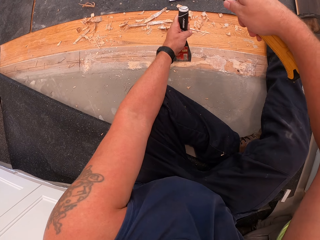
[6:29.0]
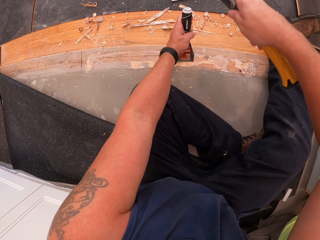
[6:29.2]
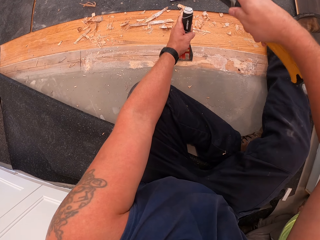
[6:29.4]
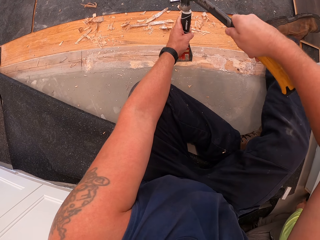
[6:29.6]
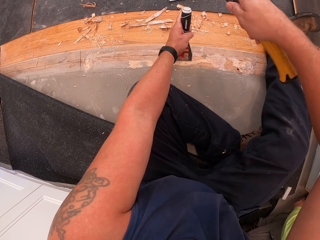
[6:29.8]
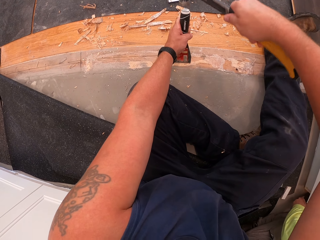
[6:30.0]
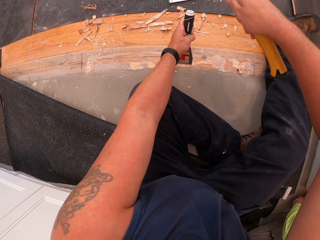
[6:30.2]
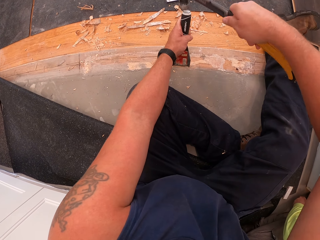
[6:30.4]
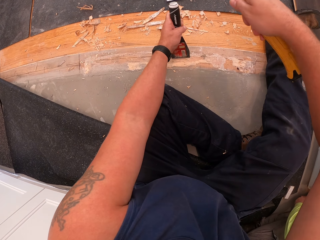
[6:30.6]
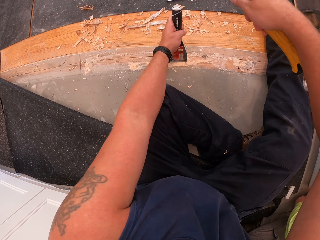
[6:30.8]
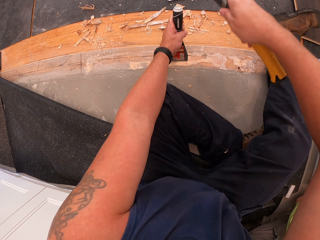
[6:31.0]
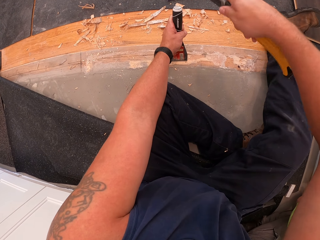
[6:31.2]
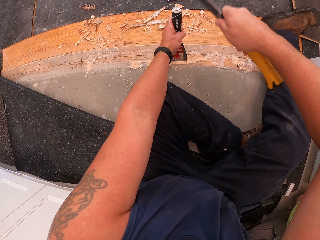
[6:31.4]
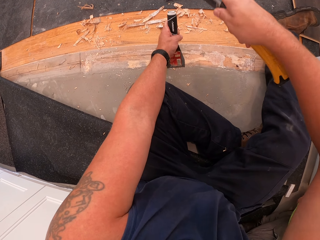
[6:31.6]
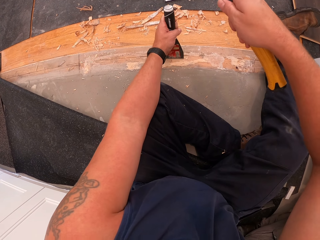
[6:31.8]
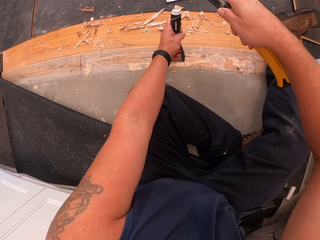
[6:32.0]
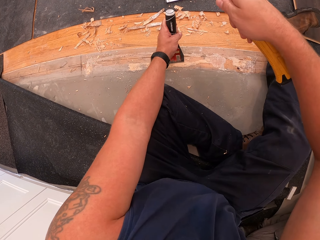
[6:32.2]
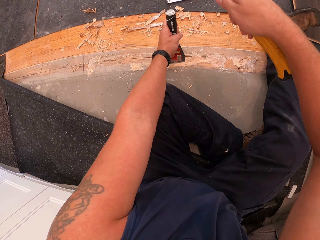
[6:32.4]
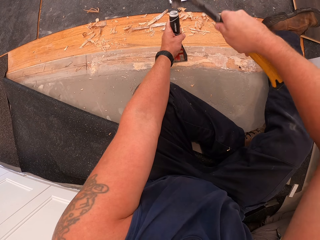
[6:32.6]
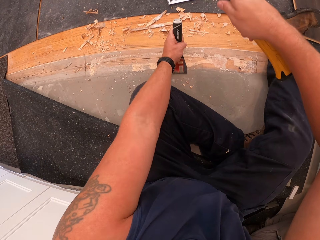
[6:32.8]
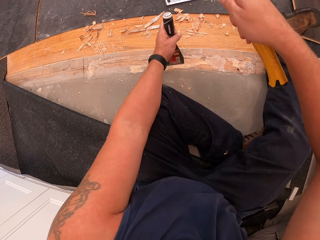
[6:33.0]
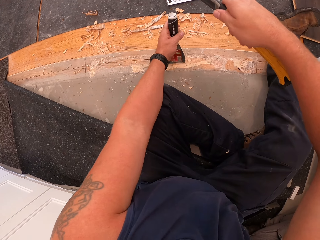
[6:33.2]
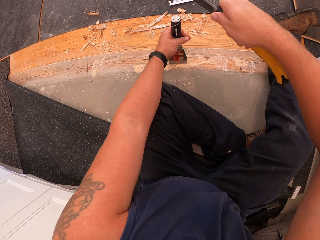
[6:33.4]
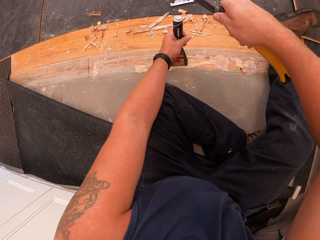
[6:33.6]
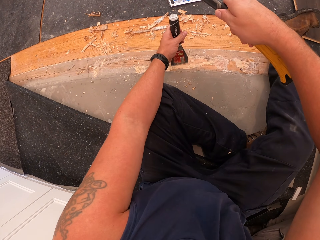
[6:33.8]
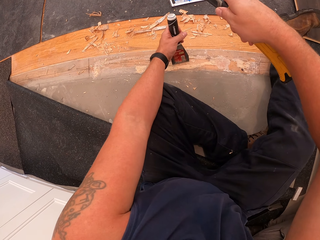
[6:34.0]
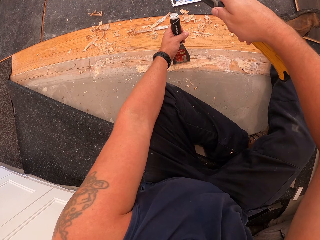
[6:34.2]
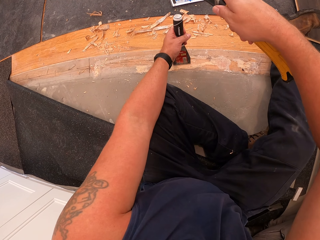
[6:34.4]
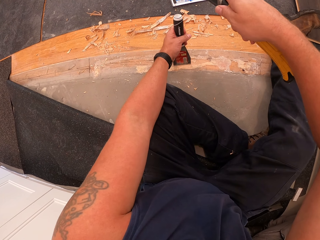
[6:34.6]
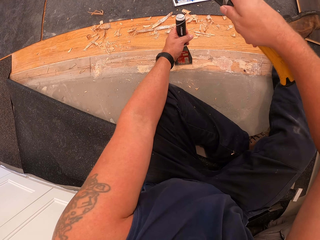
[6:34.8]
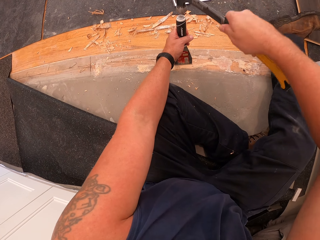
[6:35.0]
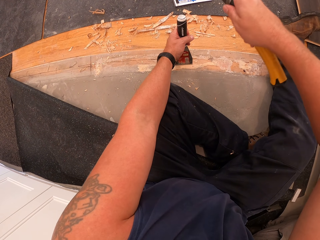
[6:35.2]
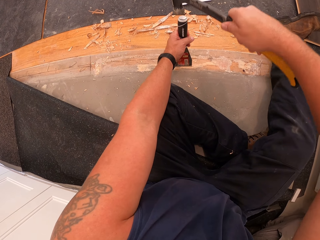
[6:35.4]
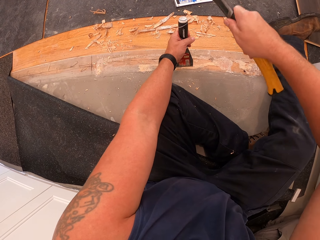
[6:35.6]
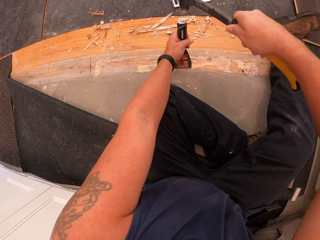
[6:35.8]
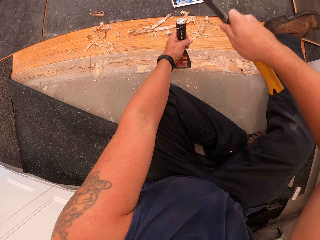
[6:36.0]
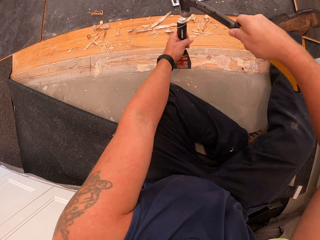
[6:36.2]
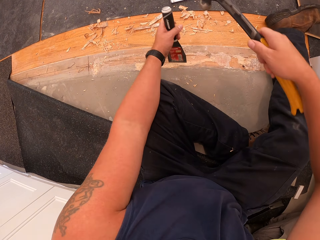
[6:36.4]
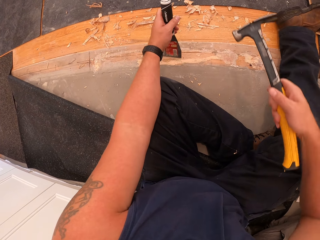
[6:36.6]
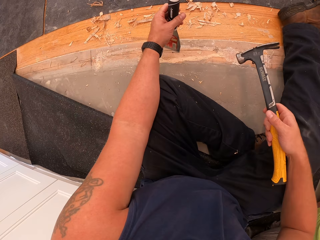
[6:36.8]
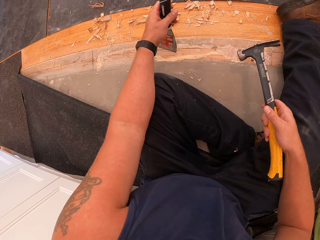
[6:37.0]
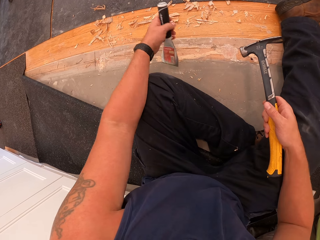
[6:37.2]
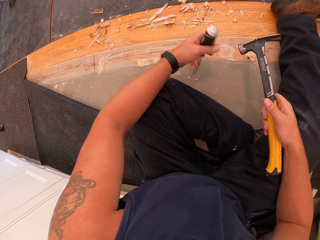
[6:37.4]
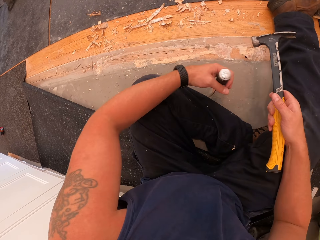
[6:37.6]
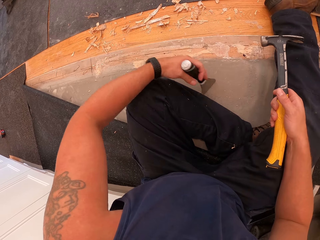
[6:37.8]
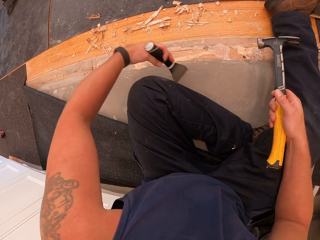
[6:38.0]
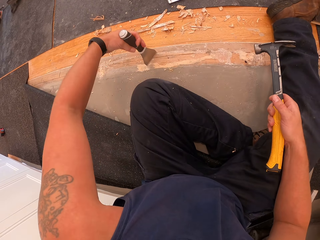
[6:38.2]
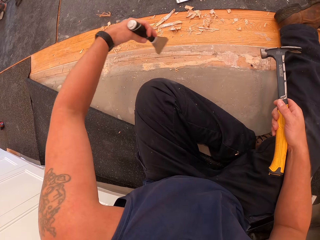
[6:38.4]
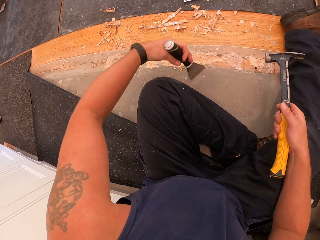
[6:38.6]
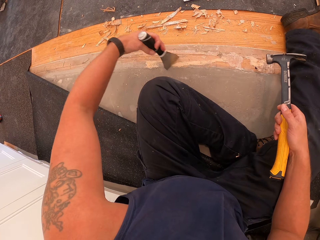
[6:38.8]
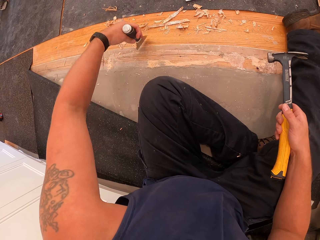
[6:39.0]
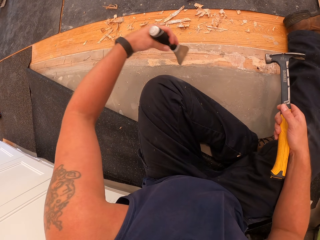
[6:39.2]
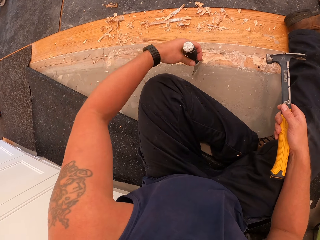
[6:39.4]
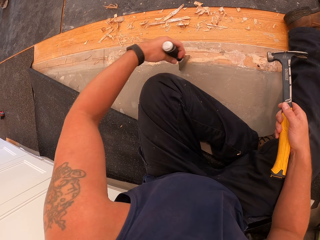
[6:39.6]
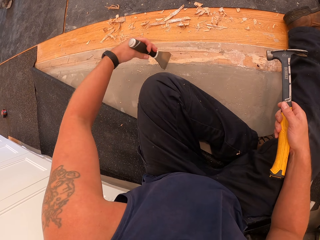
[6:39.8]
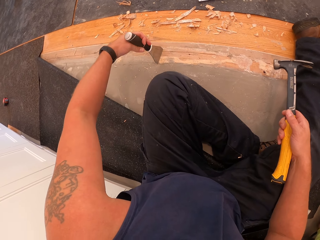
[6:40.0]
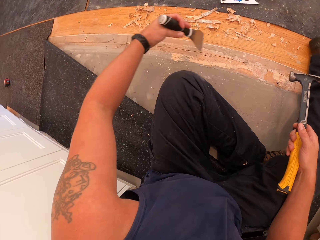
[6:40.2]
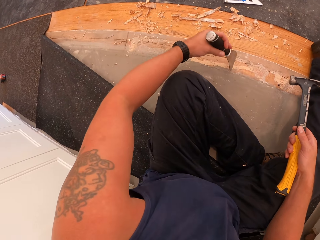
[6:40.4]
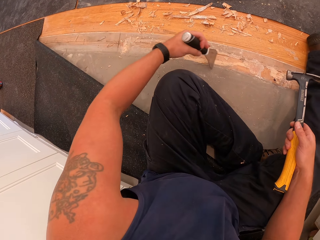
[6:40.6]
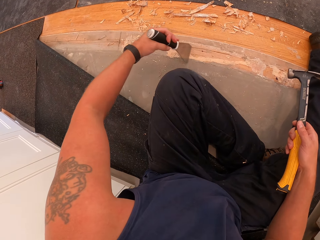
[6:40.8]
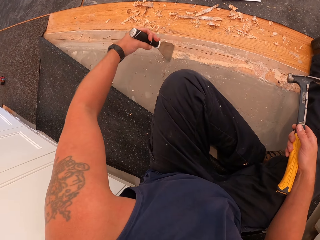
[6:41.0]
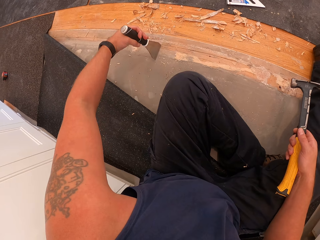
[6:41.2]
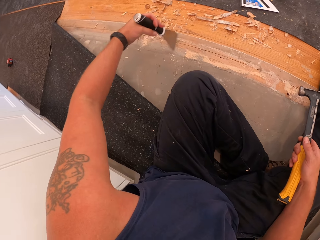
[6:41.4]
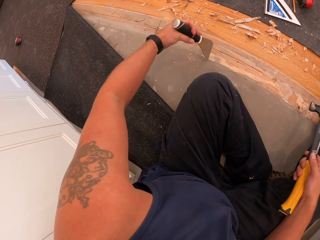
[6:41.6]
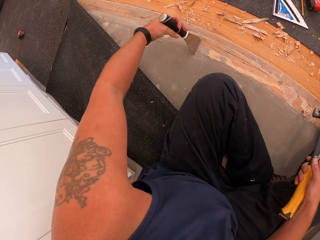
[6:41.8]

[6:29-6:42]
The camera wearer pulls the hammer off the skiving knife and pulls the skiving knife off the wood board. He gathers debris of wood on the floor board with the scraper in his left hand.

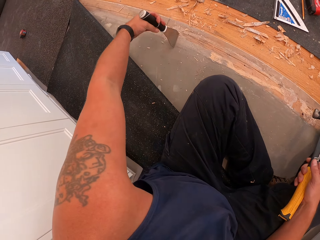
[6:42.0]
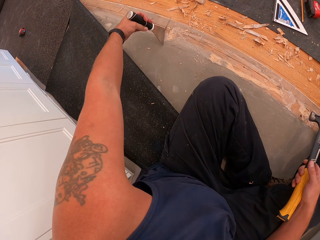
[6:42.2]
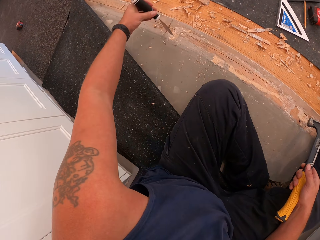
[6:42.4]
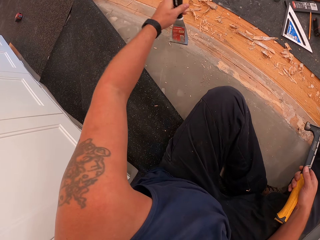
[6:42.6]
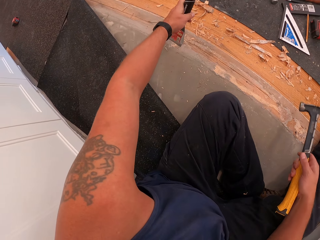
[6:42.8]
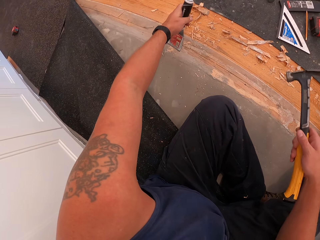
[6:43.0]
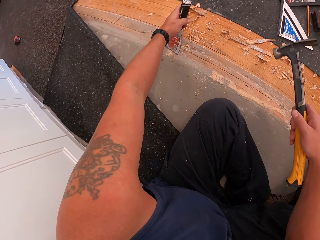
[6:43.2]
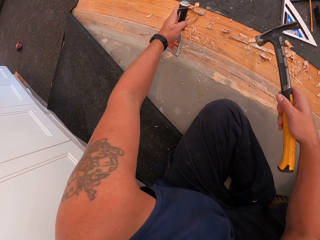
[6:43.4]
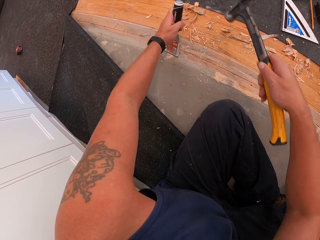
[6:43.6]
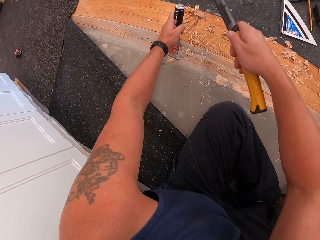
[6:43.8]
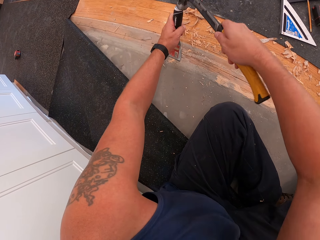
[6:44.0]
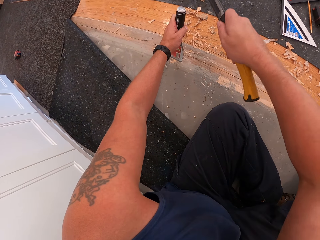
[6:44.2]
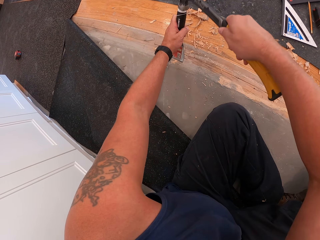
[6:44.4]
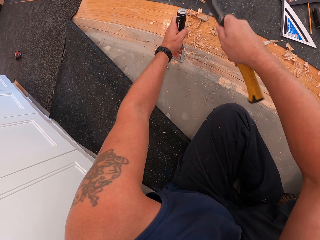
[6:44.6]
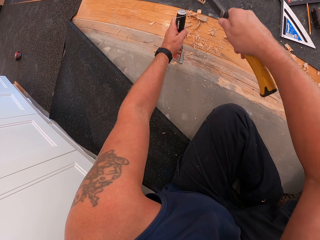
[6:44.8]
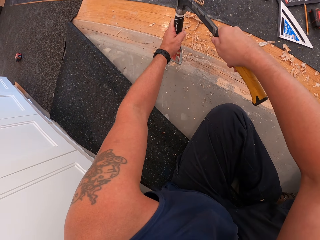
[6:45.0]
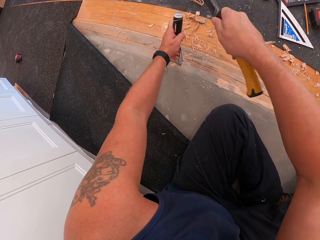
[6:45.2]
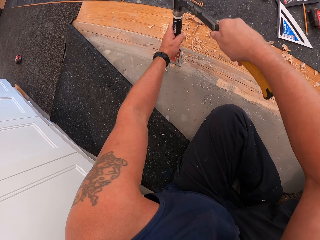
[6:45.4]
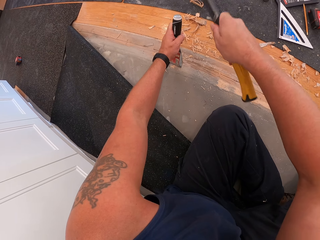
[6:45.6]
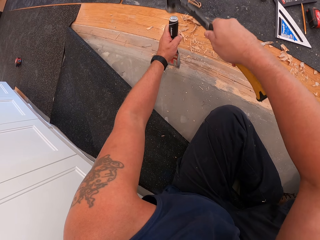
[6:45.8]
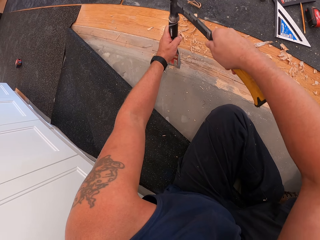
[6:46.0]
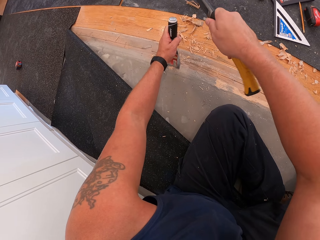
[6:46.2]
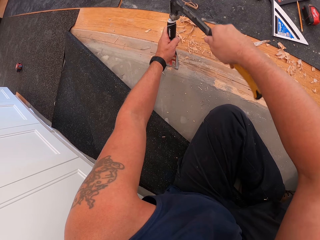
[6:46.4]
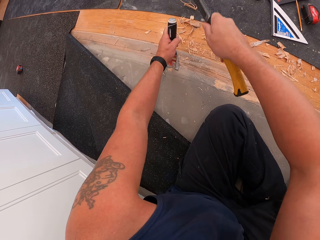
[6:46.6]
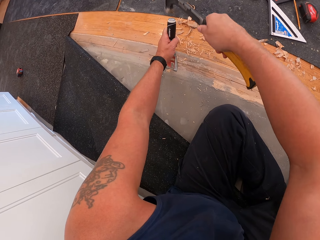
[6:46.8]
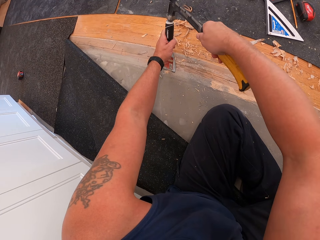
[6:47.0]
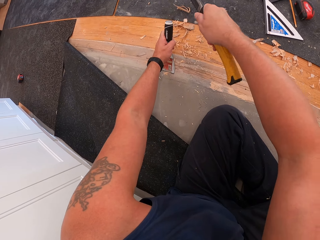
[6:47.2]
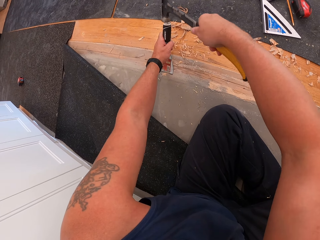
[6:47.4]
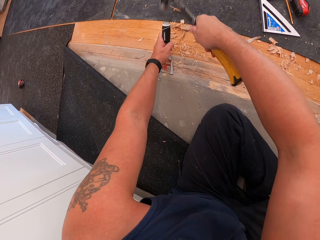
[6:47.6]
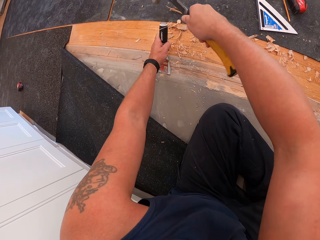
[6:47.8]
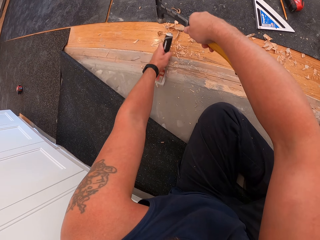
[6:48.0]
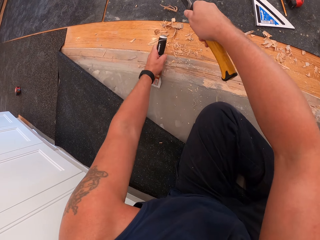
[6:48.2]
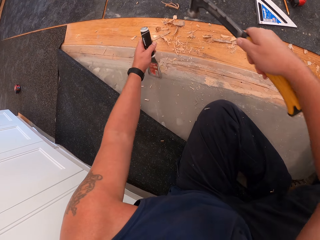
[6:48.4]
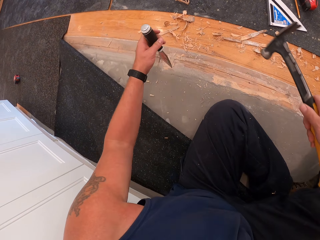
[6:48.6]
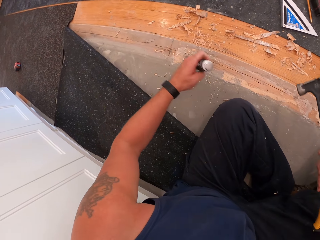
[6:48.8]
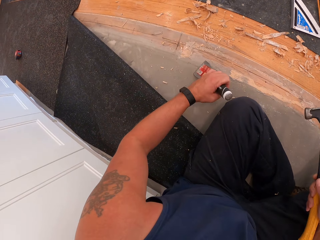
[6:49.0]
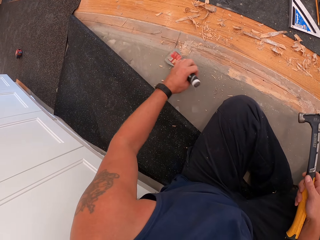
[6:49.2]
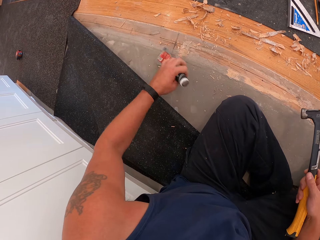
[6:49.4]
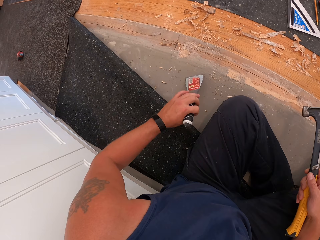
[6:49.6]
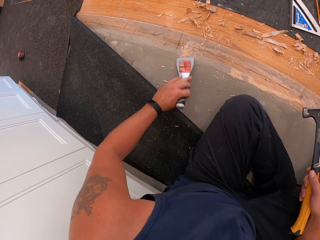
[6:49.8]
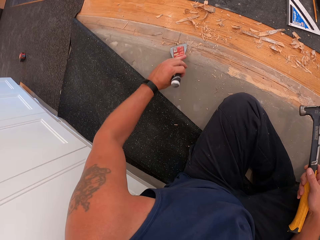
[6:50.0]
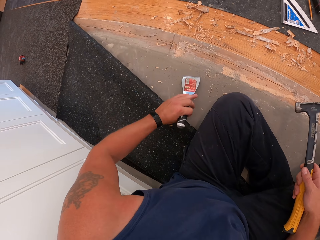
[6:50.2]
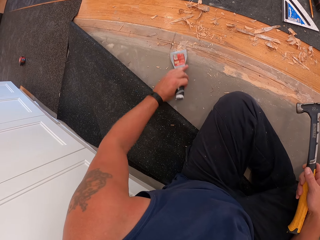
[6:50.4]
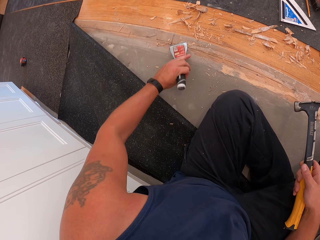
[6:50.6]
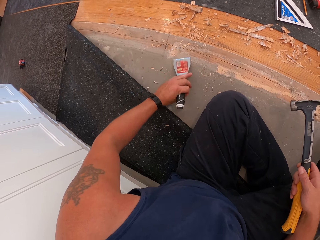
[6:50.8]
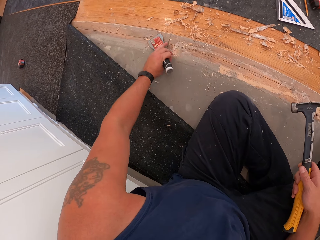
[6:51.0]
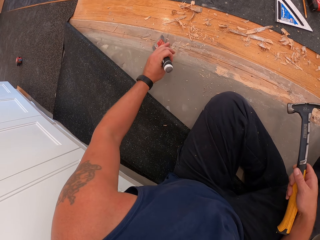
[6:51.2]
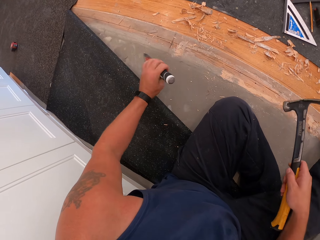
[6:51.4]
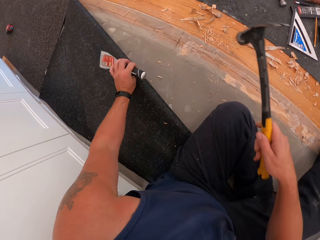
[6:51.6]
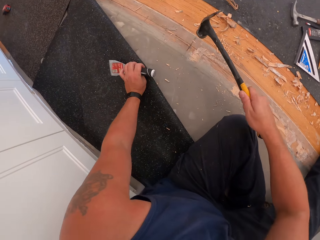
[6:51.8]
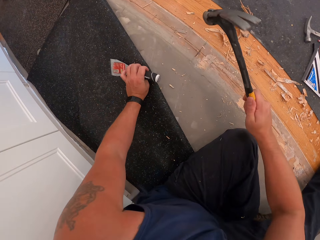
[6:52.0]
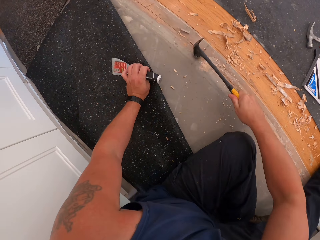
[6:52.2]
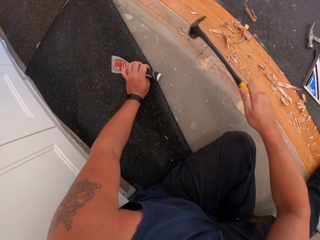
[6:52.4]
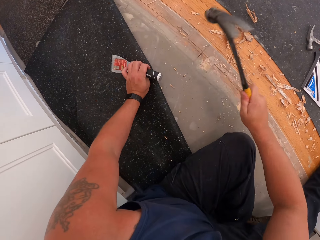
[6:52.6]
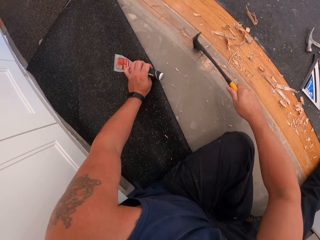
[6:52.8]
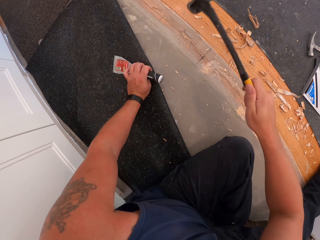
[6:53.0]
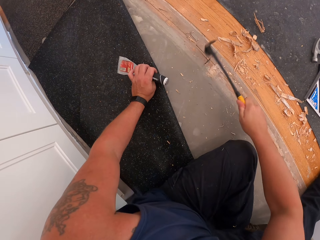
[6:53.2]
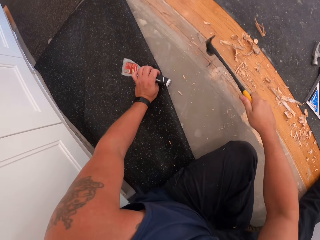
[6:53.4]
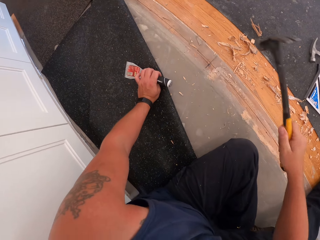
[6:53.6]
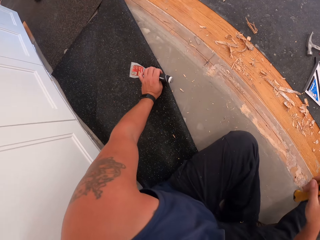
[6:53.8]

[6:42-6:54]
The camera wearer scrapes off wood on the floor board with the hammer and scraper in his hands. He puts the skiving knife on the wood board and hammers the skiving knife with the hammer. He pulls the hammer off the skiving knife and pulls the skiving knife off the wood board. He gathers debris of wood on the floor board with the scraper in his left hand. He puts the skiving knife on the carpet and hits the floor board with the hammer.
